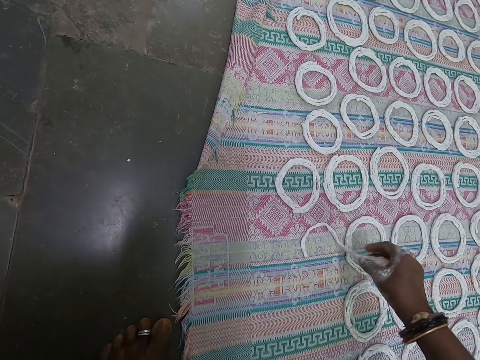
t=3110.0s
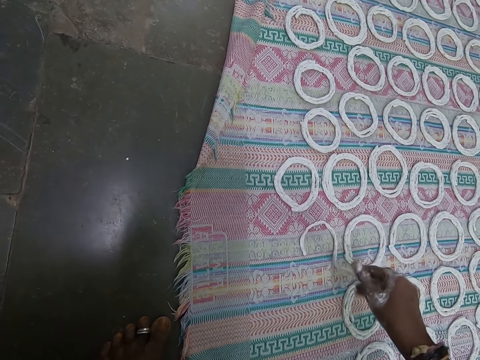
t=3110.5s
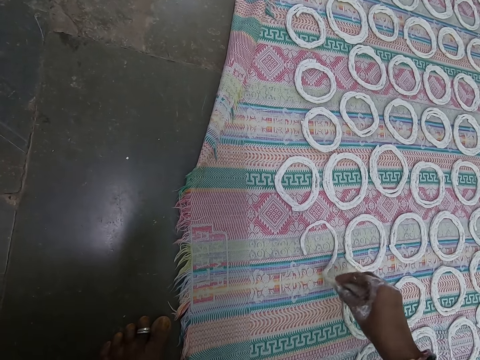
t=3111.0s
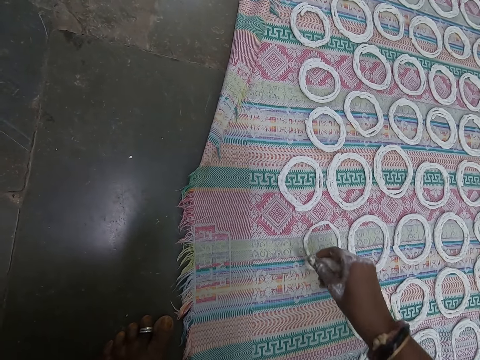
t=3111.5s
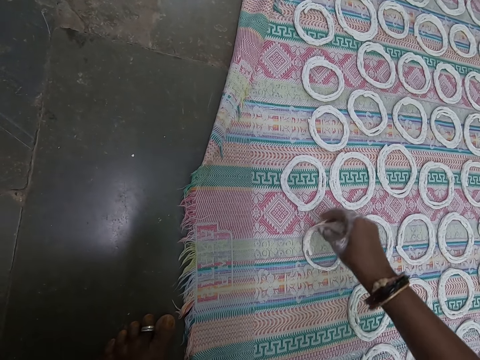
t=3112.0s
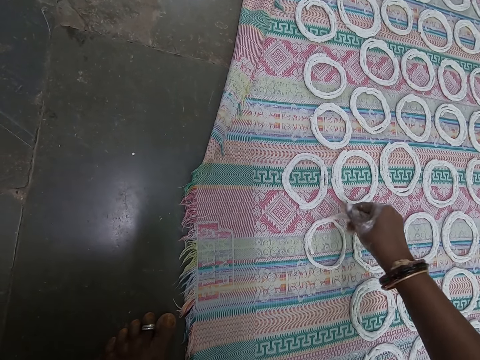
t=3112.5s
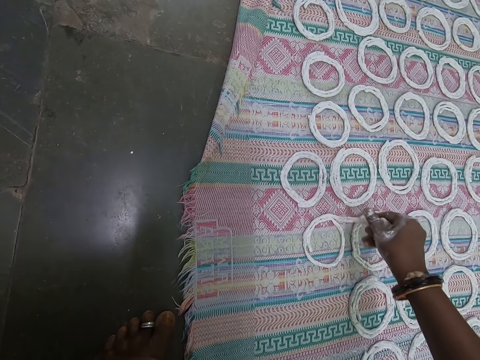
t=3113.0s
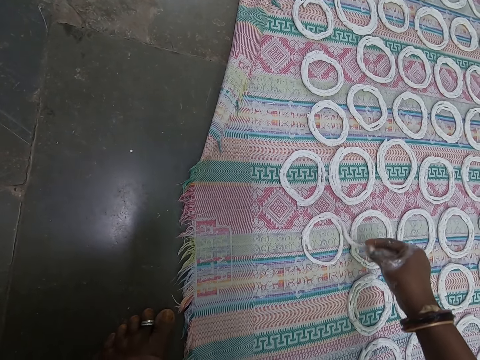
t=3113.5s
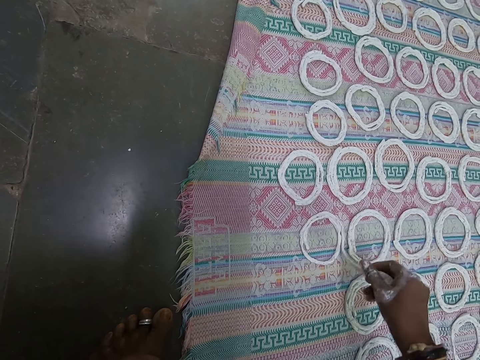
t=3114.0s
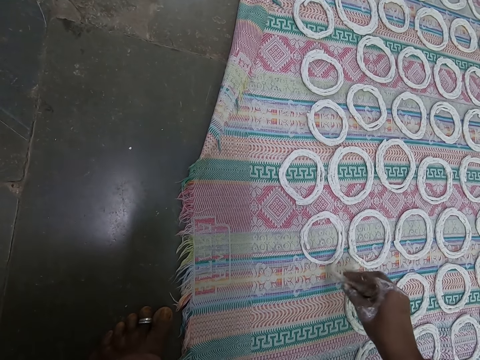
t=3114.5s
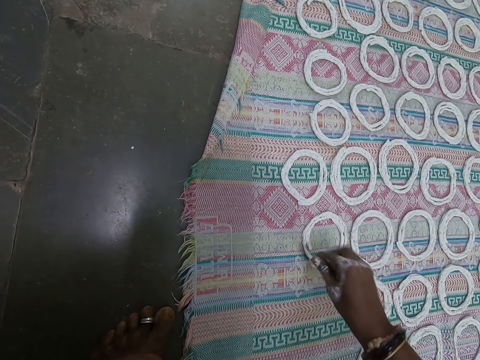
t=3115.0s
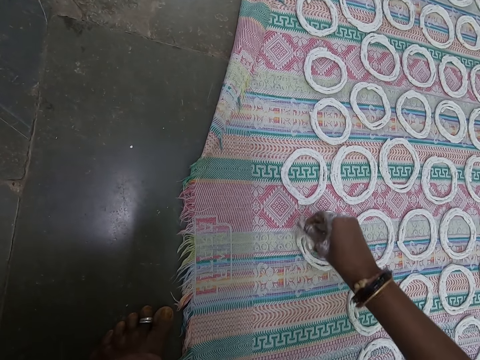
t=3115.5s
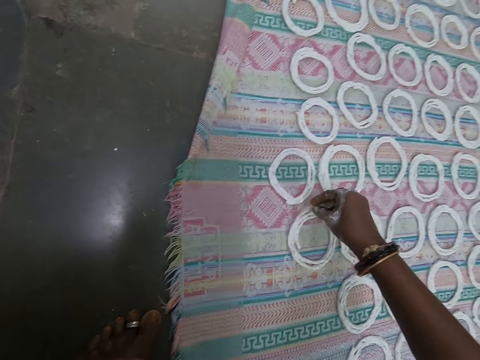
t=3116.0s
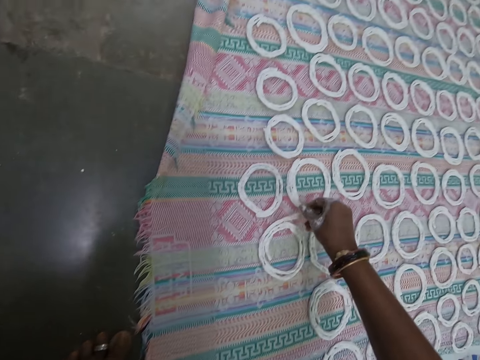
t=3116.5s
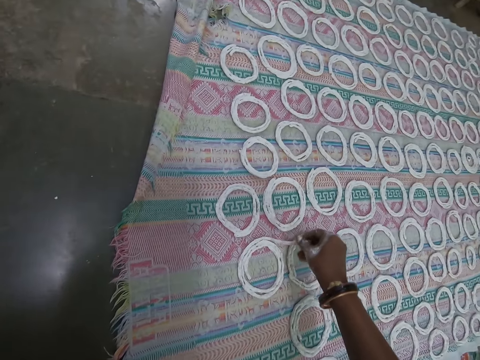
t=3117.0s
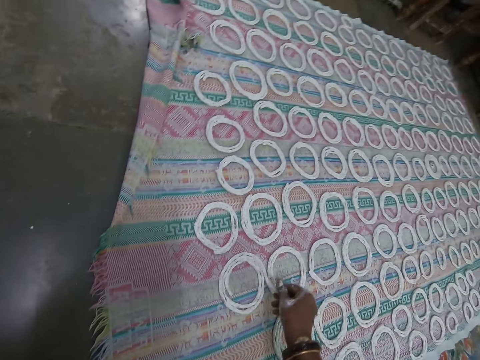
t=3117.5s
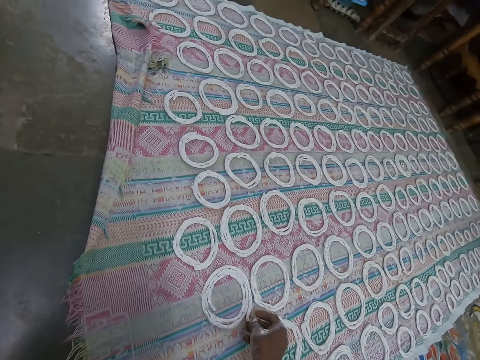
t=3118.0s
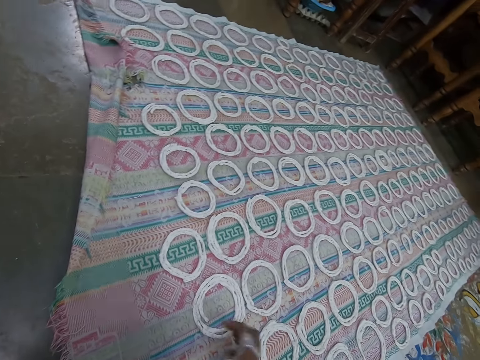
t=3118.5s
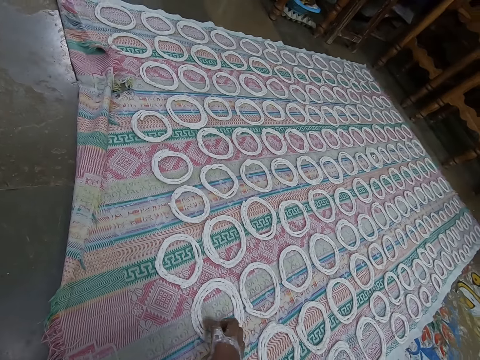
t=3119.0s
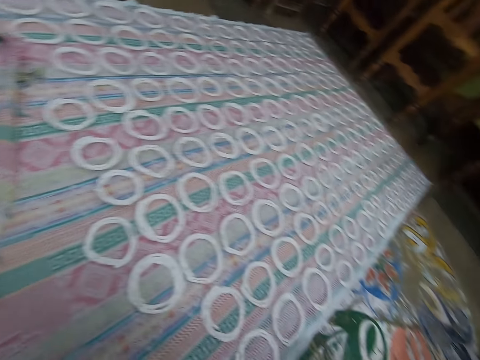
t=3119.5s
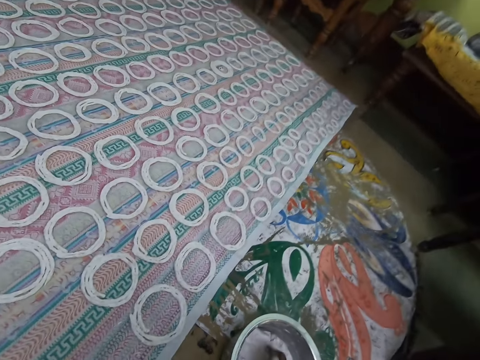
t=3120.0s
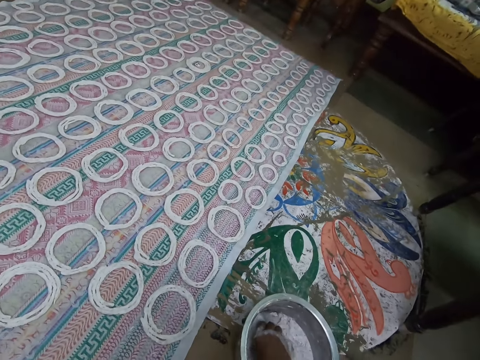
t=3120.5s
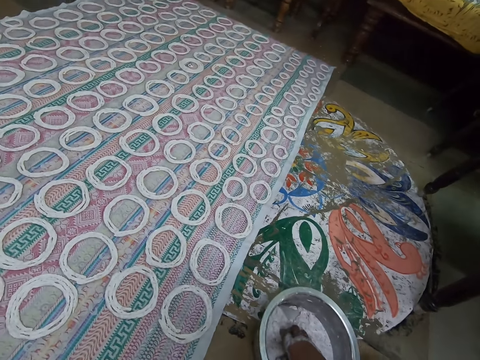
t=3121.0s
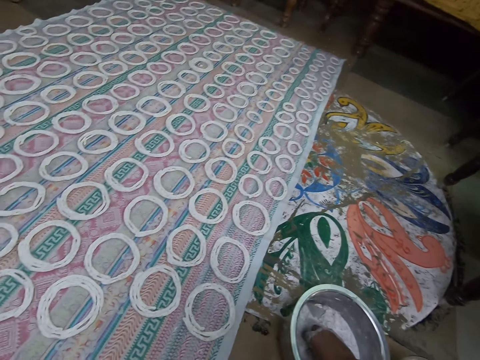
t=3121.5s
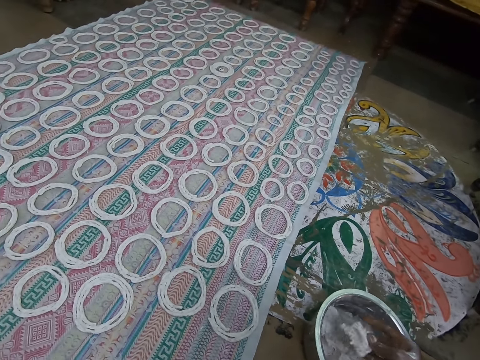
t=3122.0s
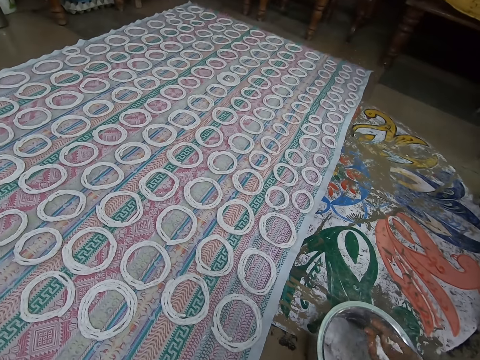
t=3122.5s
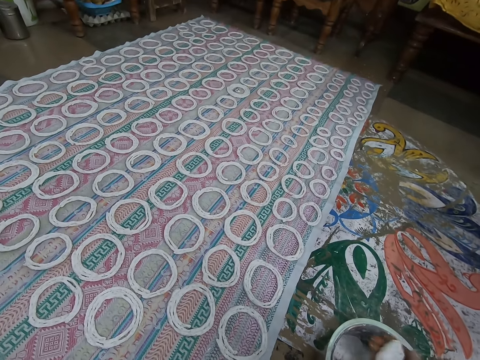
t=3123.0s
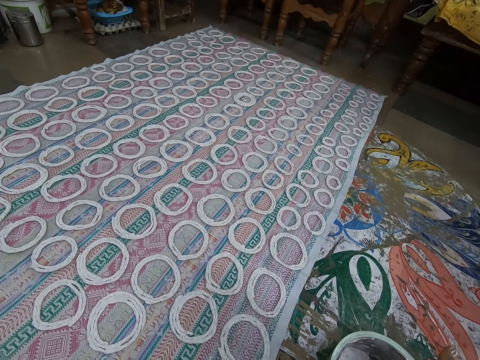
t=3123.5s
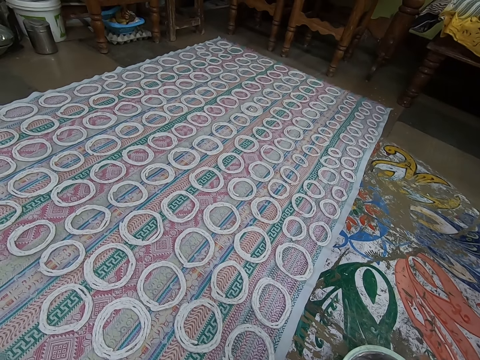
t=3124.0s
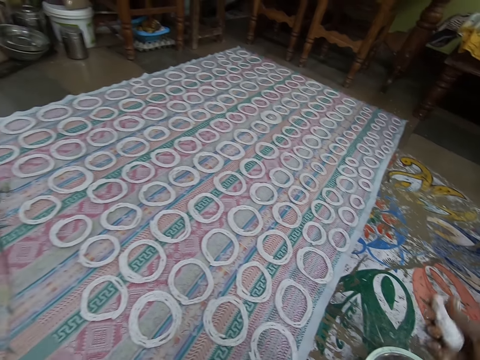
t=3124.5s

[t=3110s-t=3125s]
The camera wearer adjusts the murukku paste on the fabric with his right hand. He takes some murukku paste or dough from the plate on the floor with his right hand. He folds the murukku paste with his right hand. He rolls the dough in the hand.

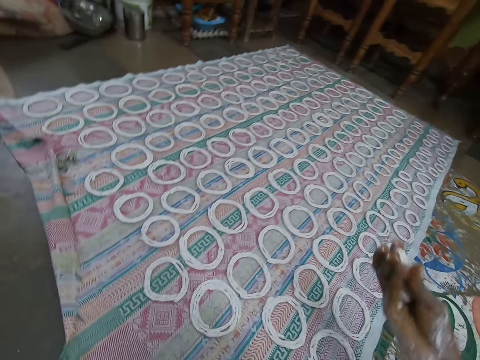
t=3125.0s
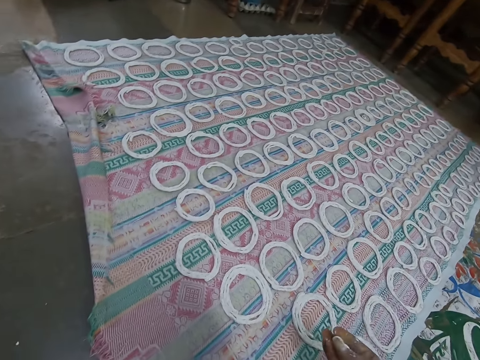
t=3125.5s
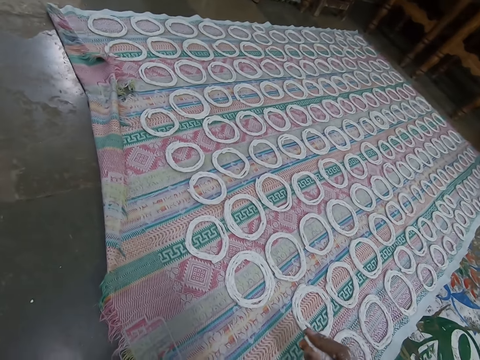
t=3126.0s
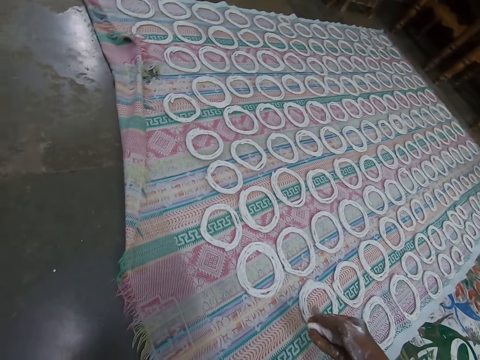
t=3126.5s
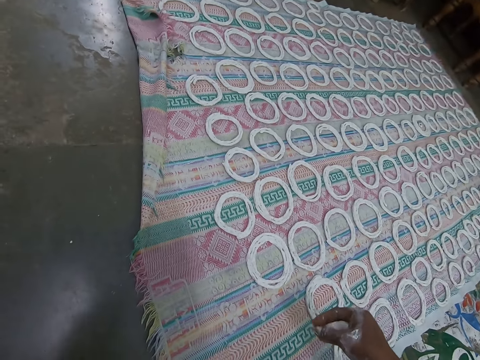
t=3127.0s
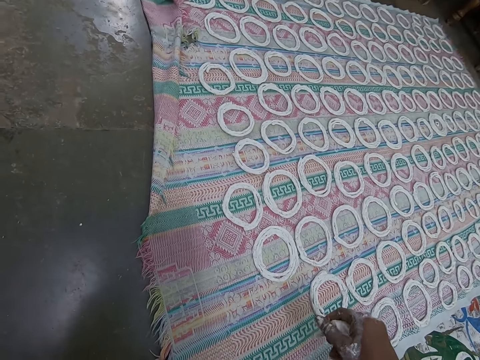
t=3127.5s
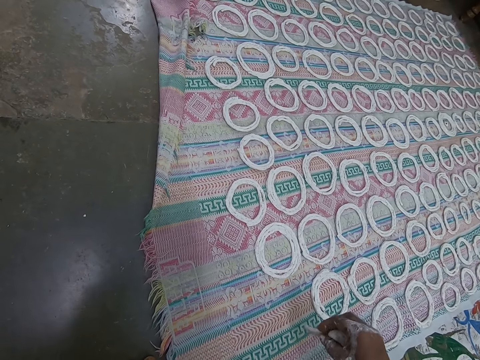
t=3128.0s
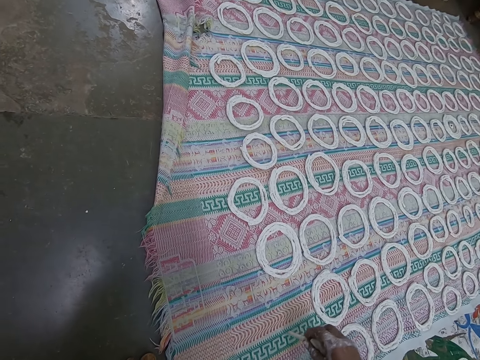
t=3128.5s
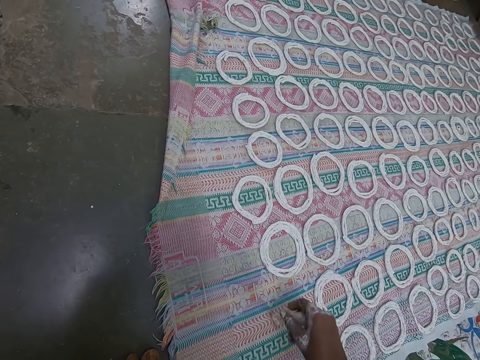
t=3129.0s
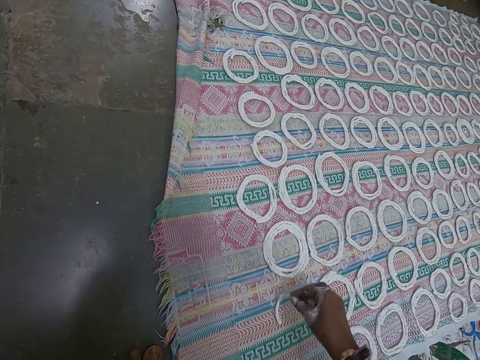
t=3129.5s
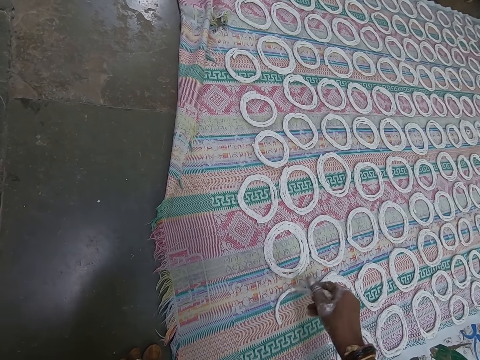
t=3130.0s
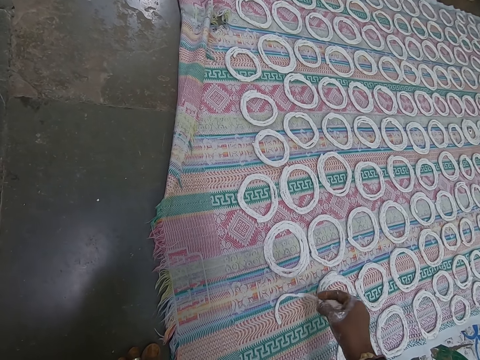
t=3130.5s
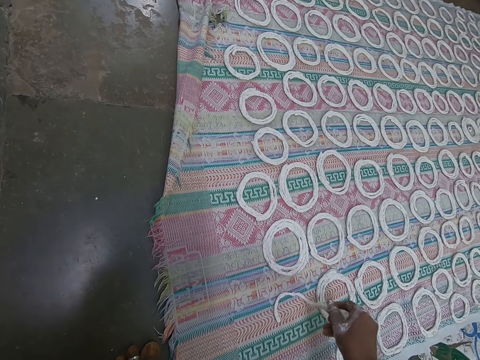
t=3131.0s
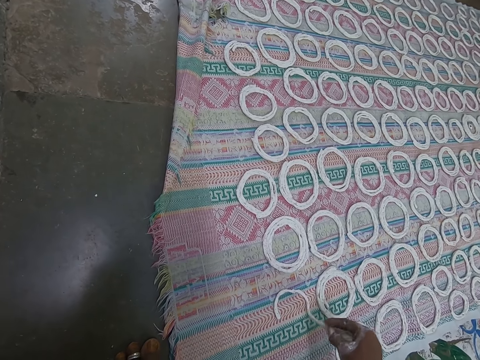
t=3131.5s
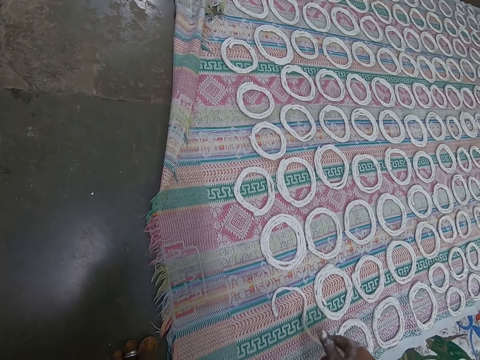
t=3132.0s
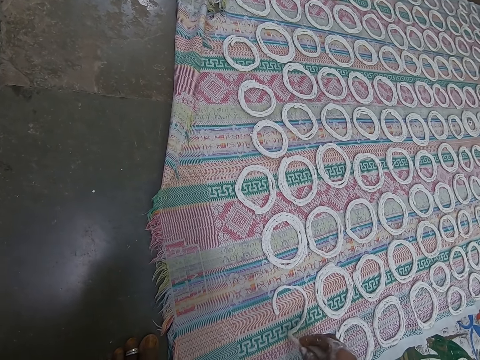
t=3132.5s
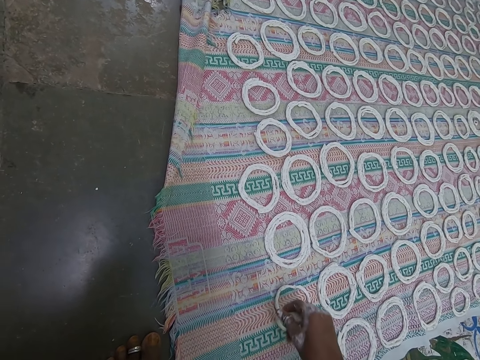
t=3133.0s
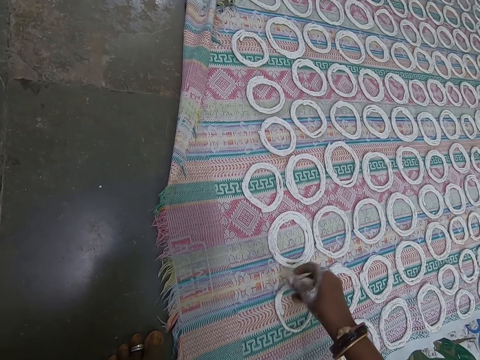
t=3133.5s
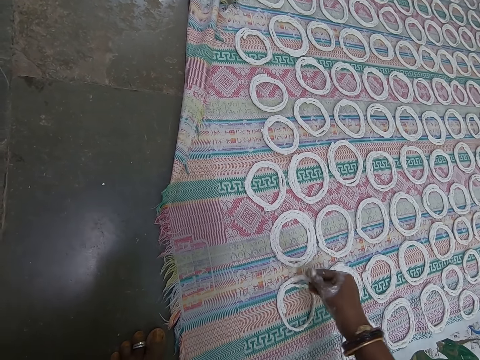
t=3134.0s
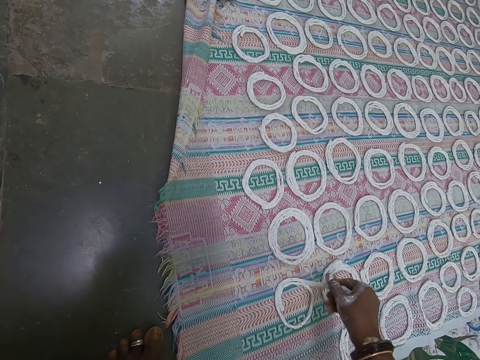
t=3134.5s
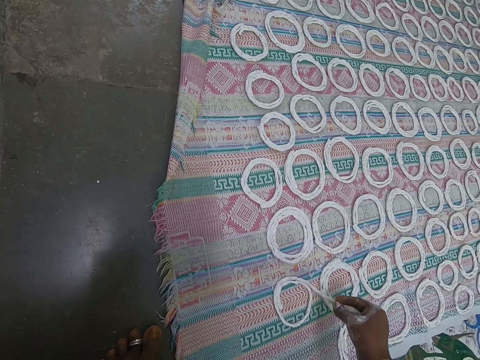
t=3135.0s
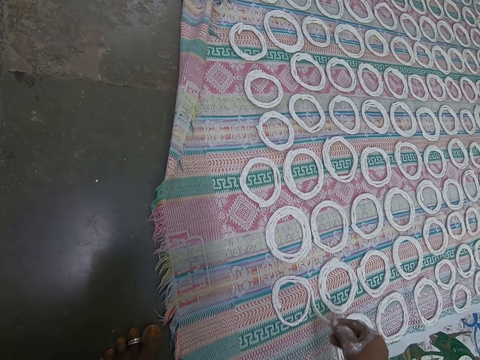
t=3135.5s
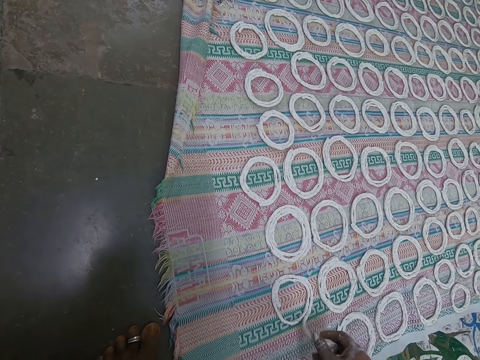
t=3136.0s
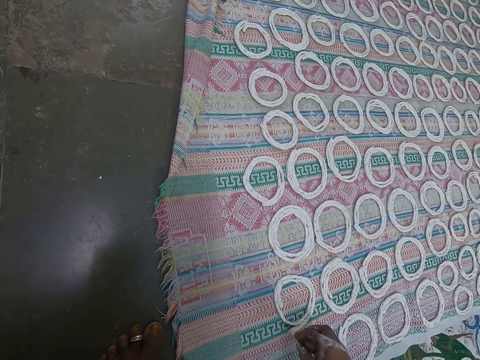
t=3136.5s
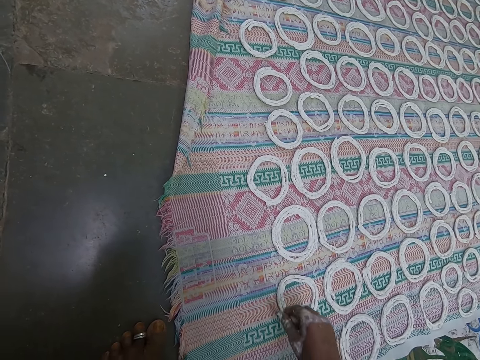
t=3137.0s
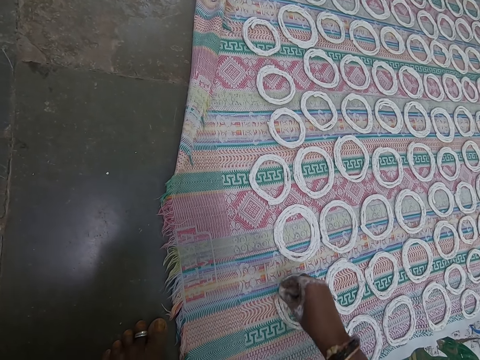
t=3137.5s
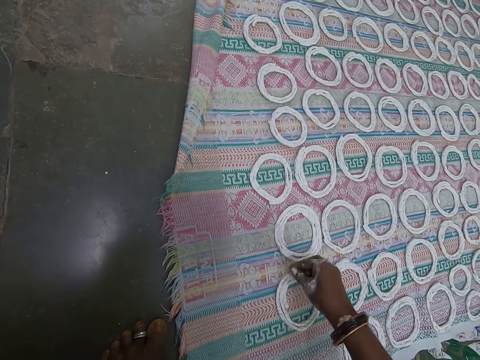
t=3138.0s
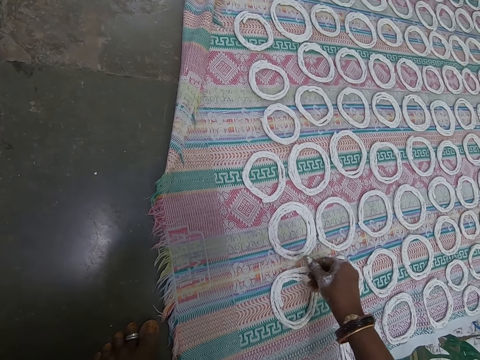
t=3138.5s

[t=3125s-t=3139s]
The camera wearer rolls the murukku paste with his right hand. He shapes the murukku paste on the fabric on the floor with his right hand.
